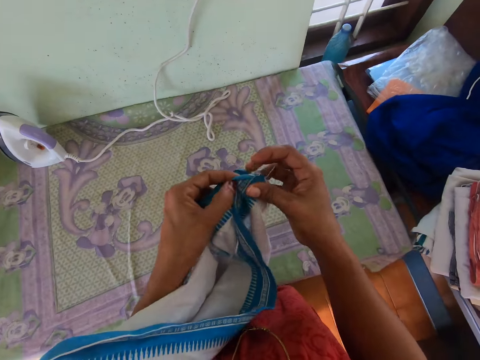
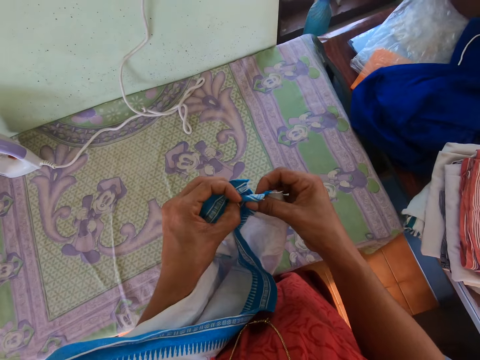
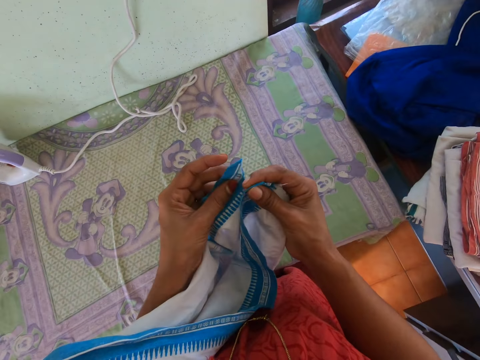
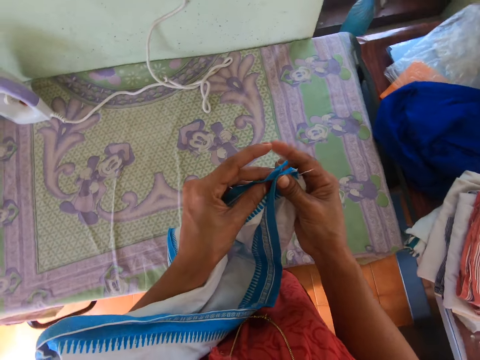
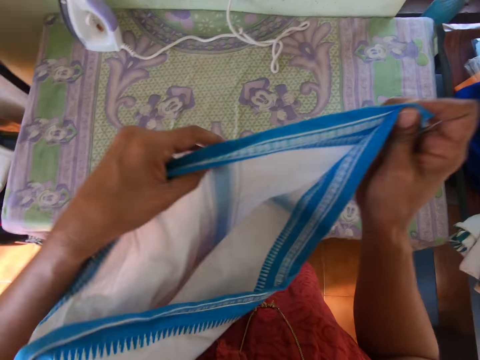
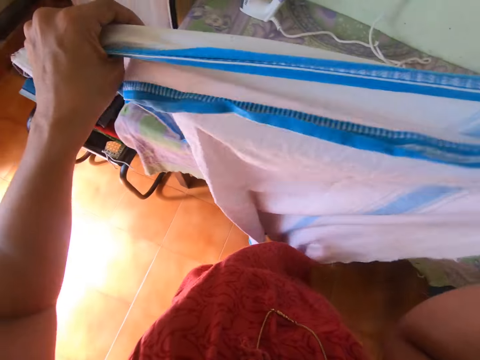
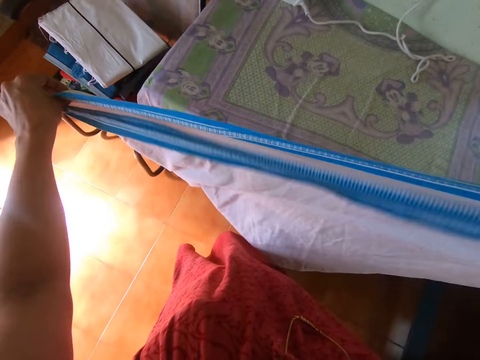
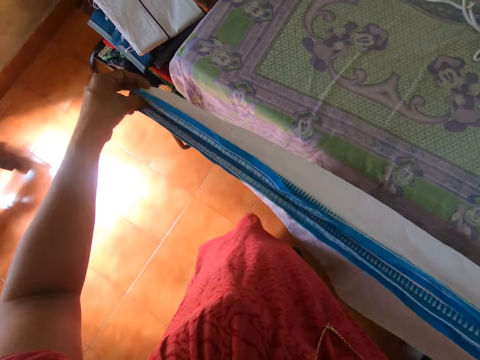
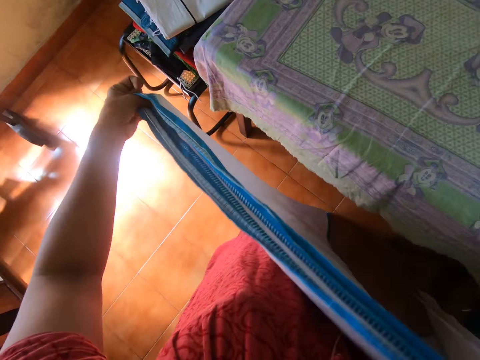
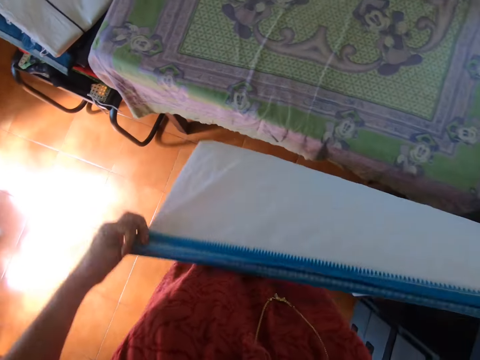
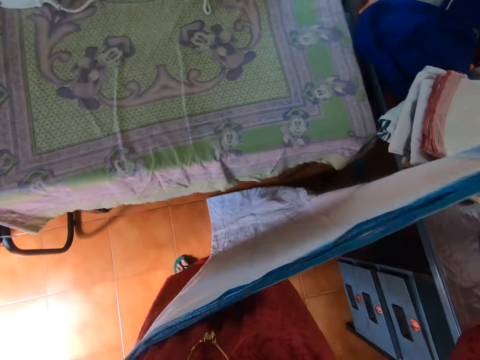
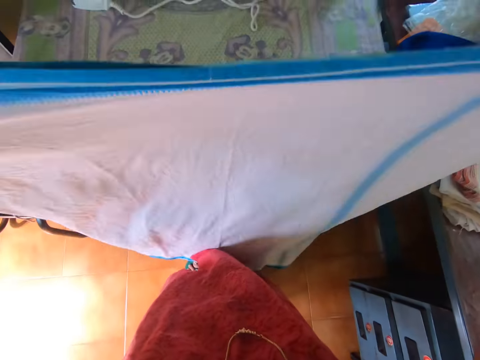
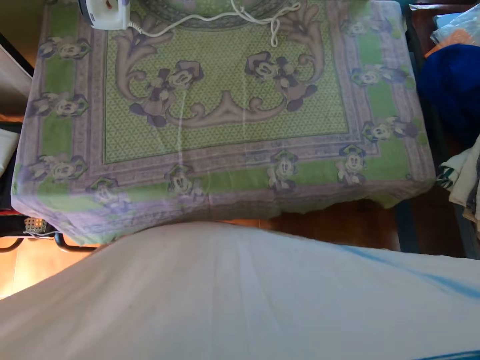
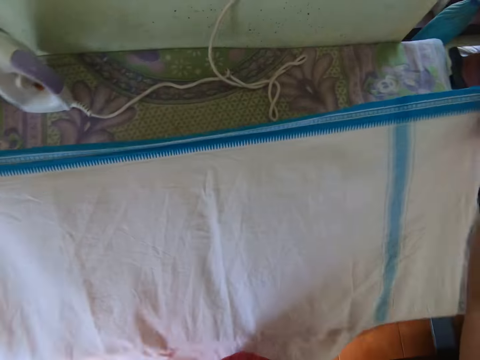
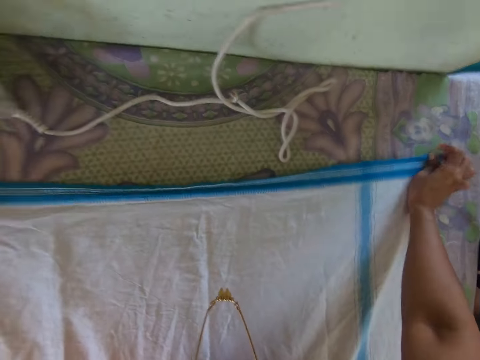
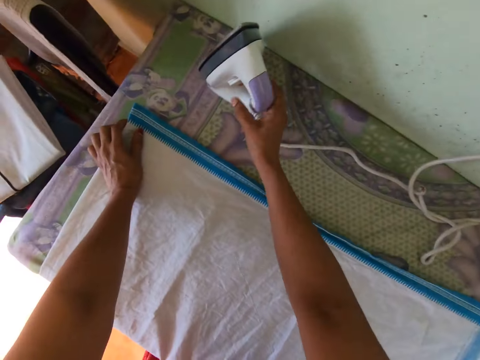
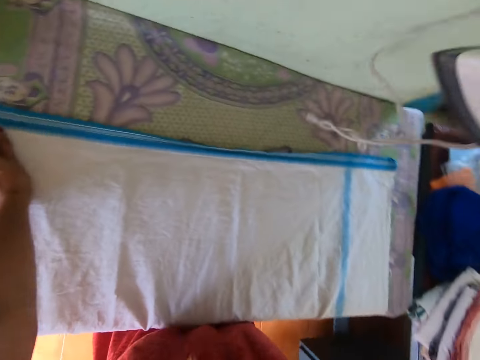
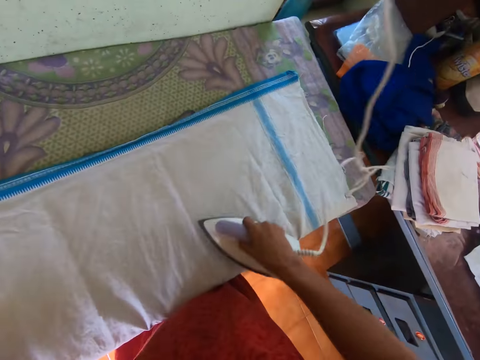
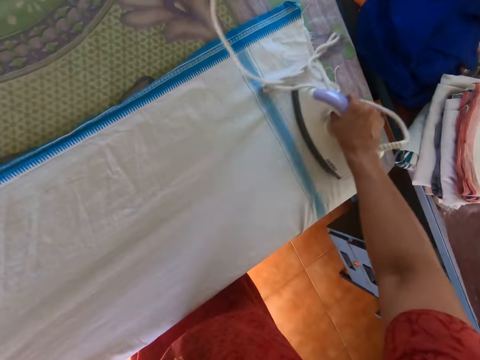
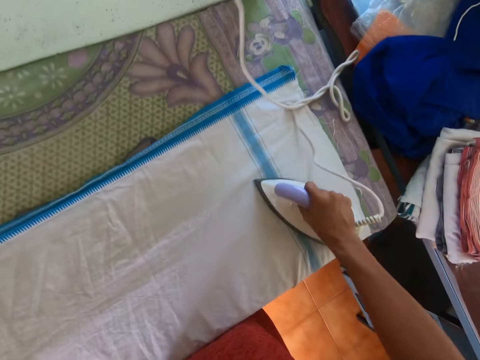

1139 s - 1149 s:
The camera wearer holds the ends of the cloth with both hands. She stretches the cloth with both hands. She moves around the cloth. She spreads the cloth on the table with both hands. She carries the iron from the table with her right hand. She irons the cloth with the iron in her right hand.

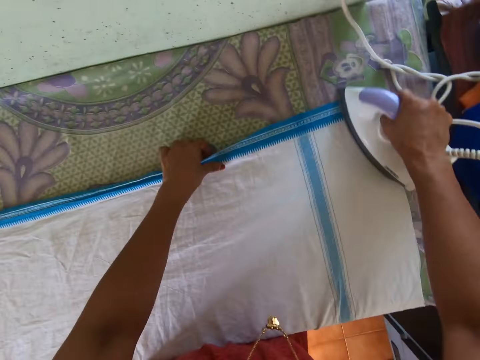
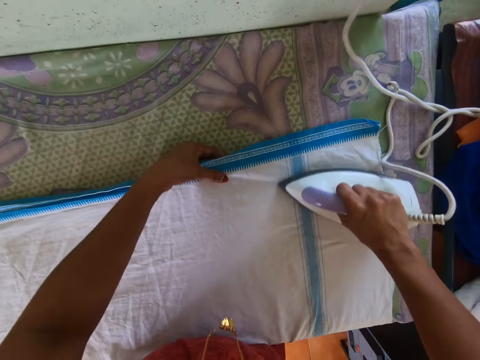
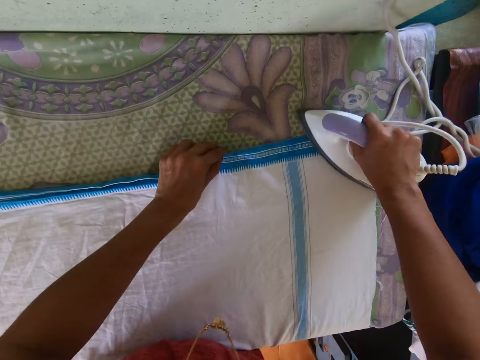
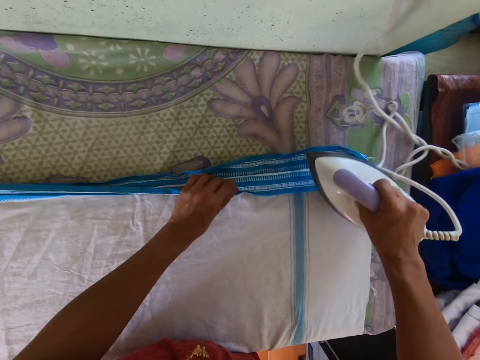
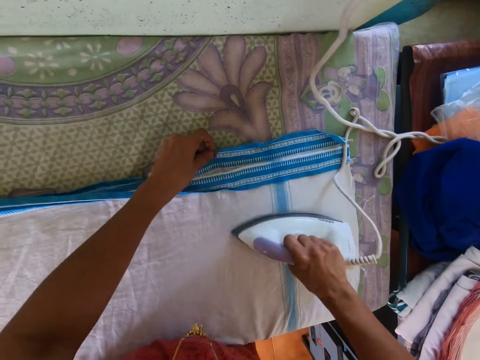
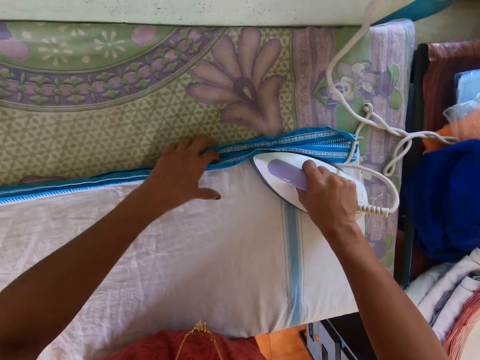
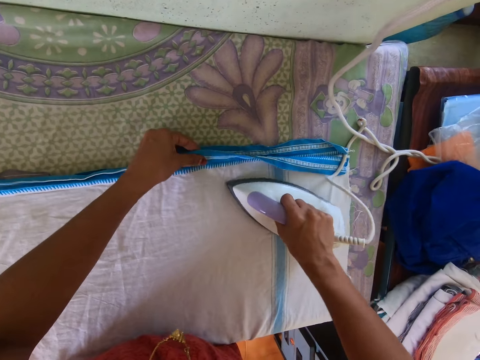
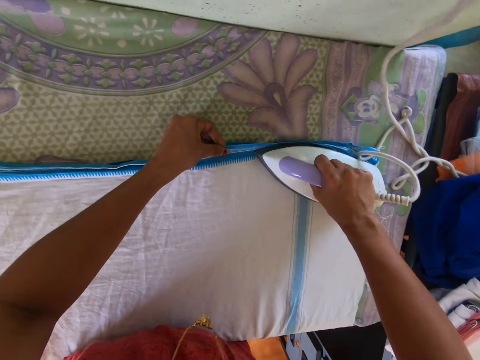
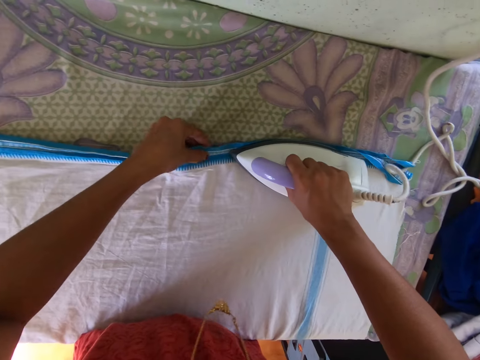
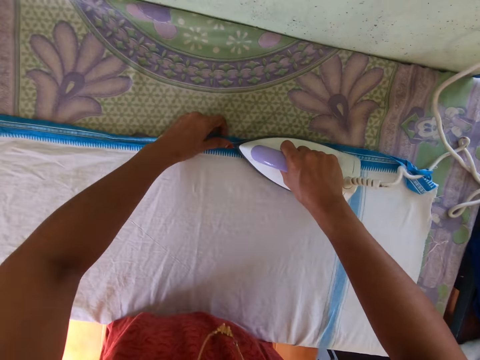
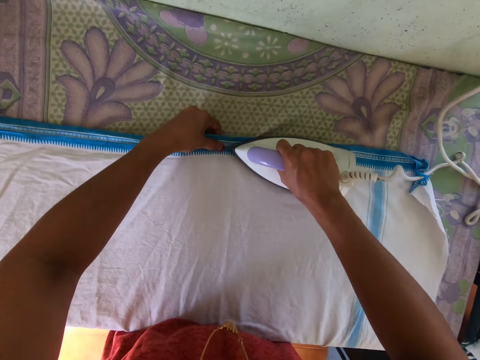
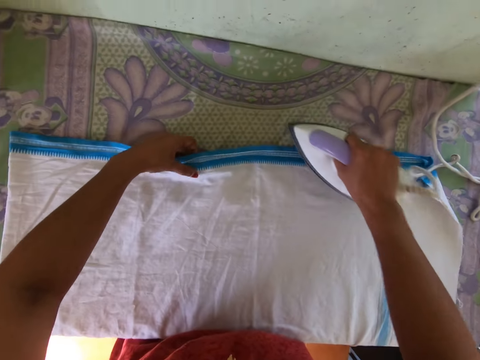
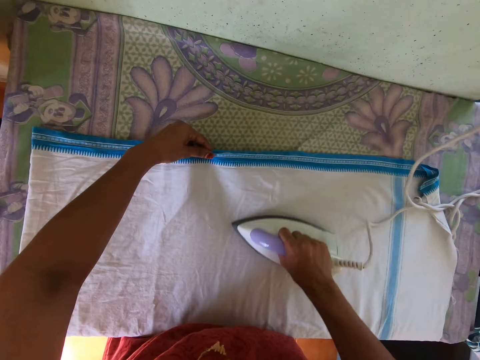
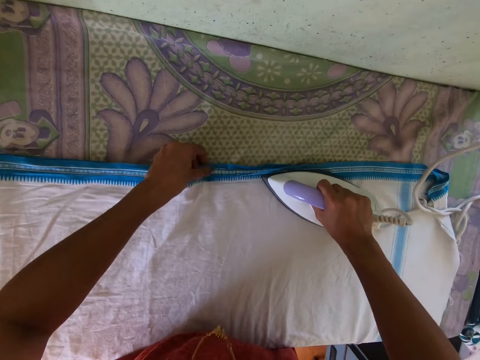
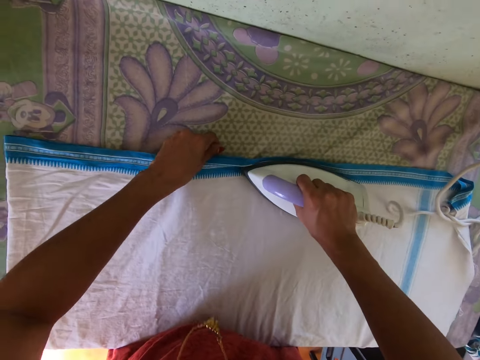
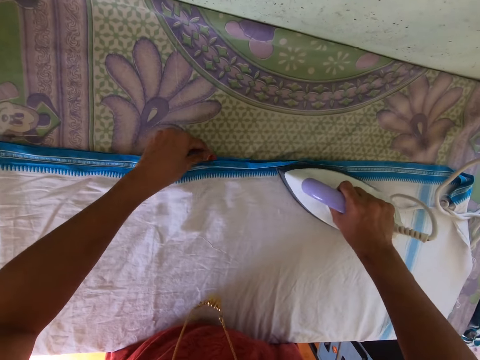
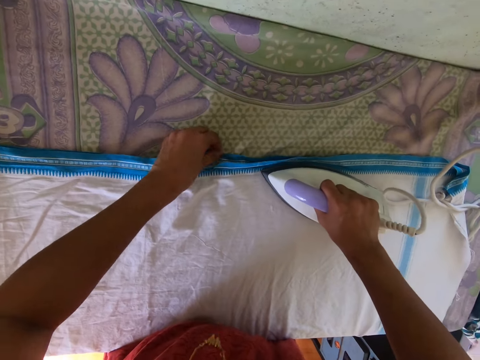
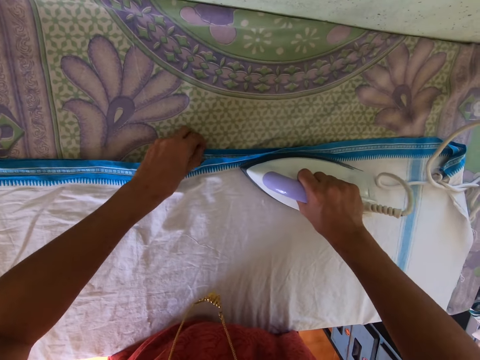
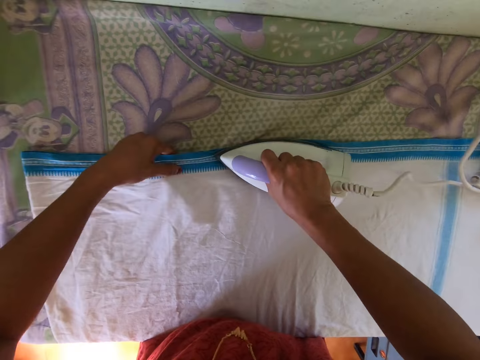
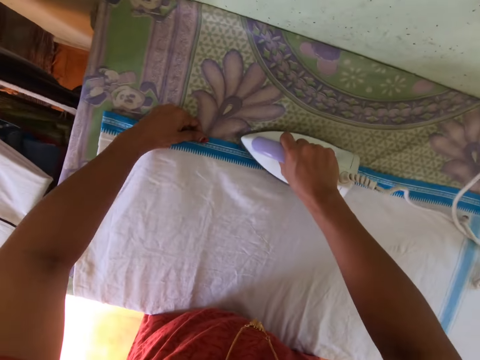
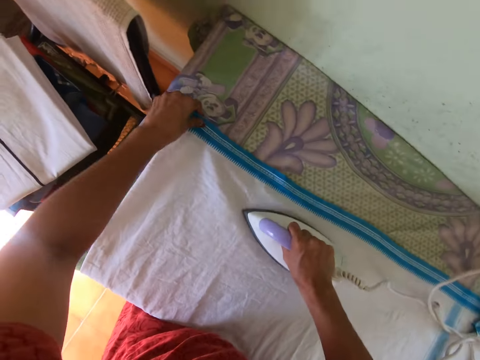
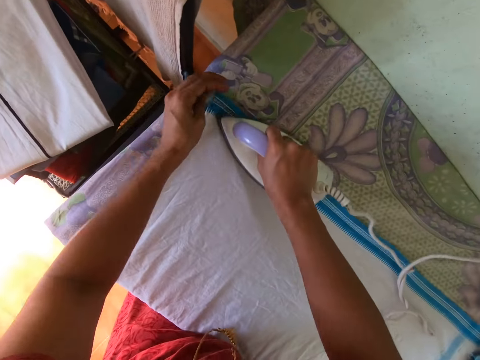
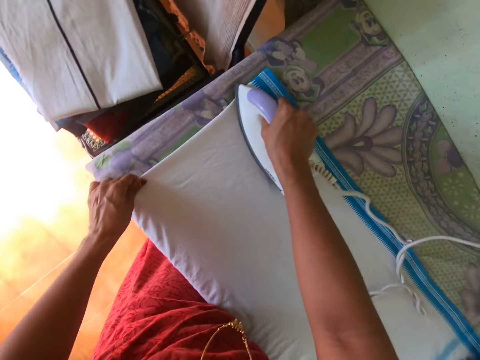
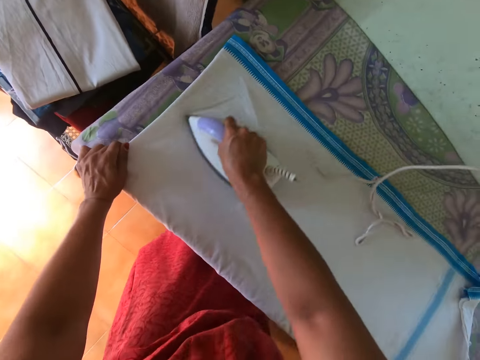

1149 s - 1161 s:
The camera wearer aligns the cloth with the left hand. She touches the cloth with her left hand. She irons the cloth with the right hand. She aligns the cloth with the left hand. She irons the cloth with the right hand. She aligns the cloth with the left hand. She irons the cloth with the right hand. She aligns the cloth with the left hand.

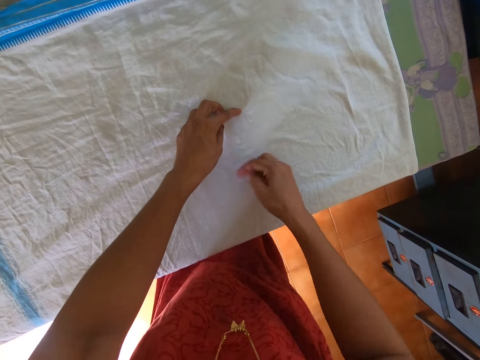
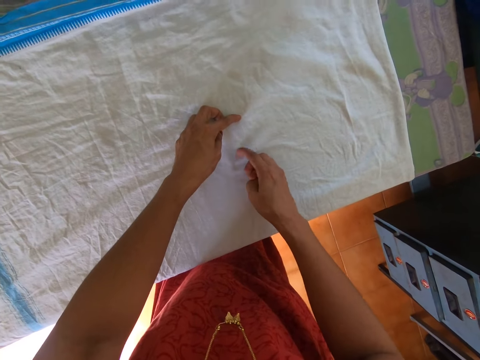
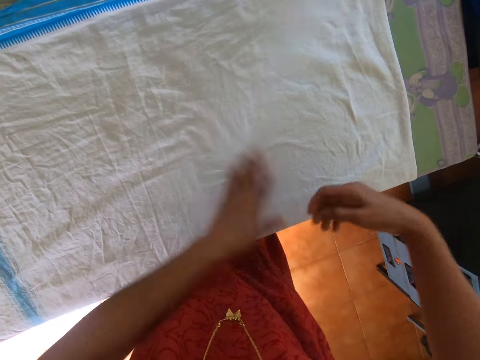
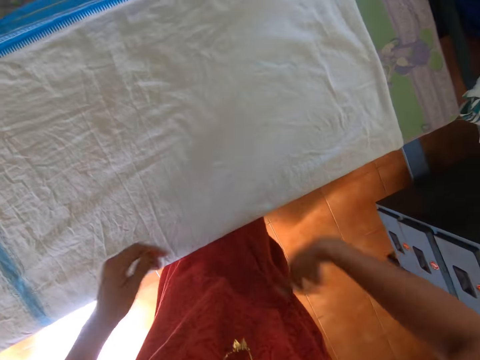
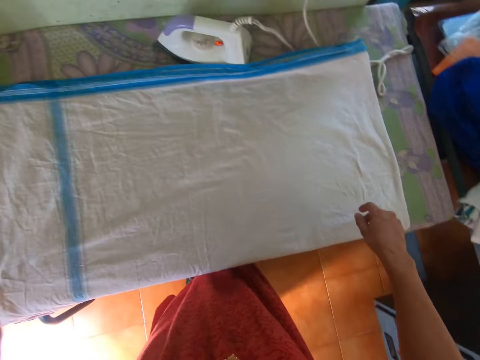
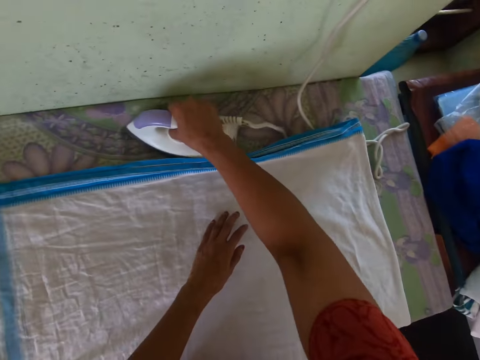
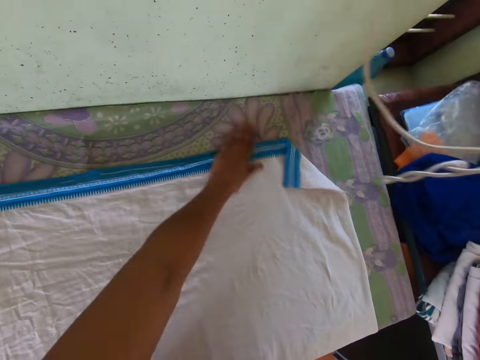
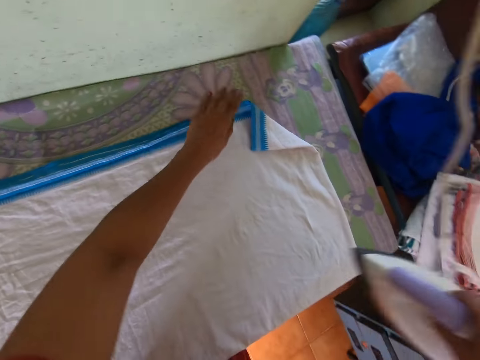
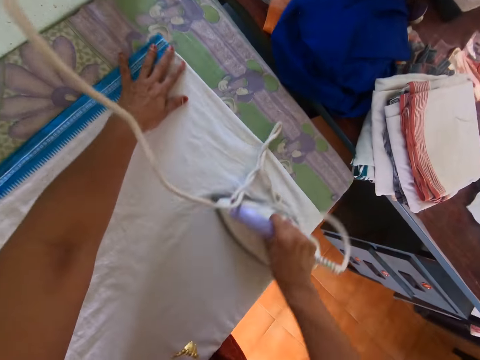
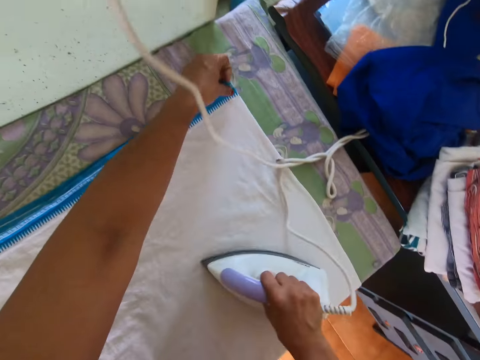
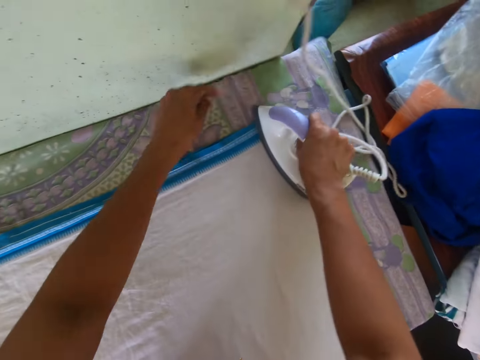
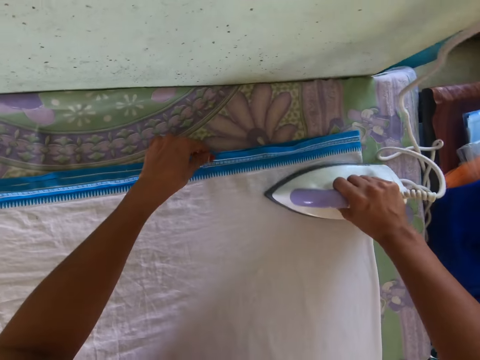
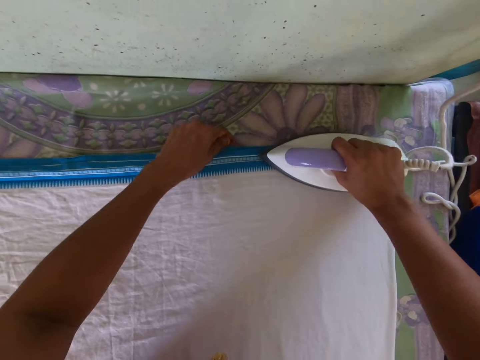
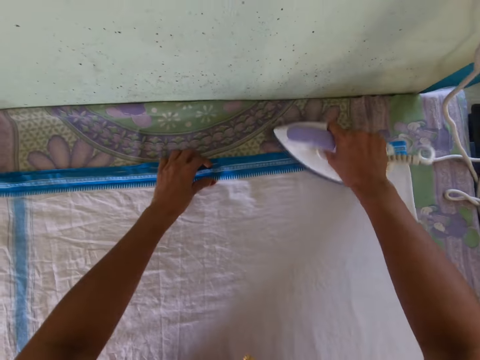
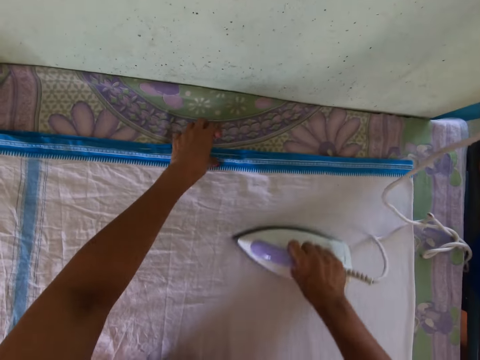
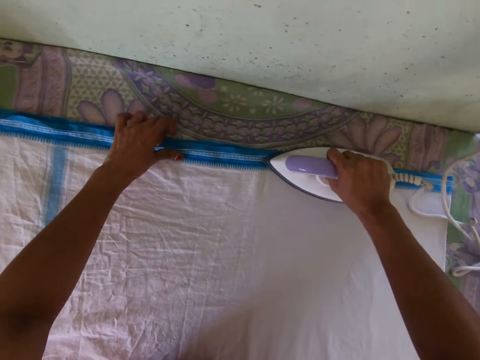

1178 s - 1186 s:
The camera wearer removes dirt from the cloth on the table with her right hand. She scrapes the right hand on the cloth. She sweeps the cloth on the table with her left hand. She sweeps the cloth on the table with her right hand. She brushes off both hands on the cloth. She carries the iron from the table with her right hand. She sweeps the cloth on the table with her left hand. She adjusts the cloth on the table with her left hand and brushes off the left hand on the cloth. She irons the cloth with the iron in her right hand. She aligns the cloth with the left hand.
